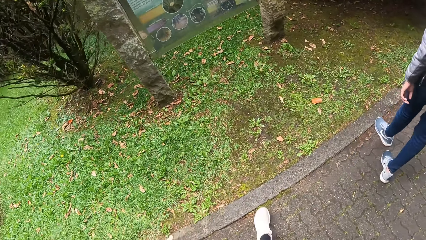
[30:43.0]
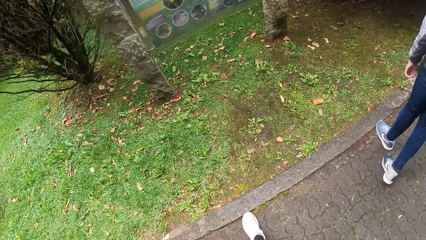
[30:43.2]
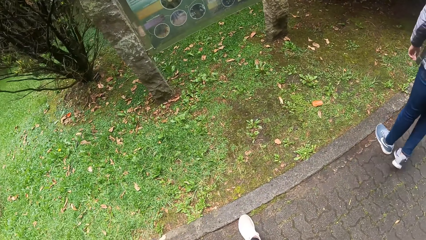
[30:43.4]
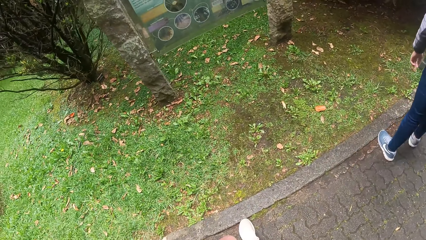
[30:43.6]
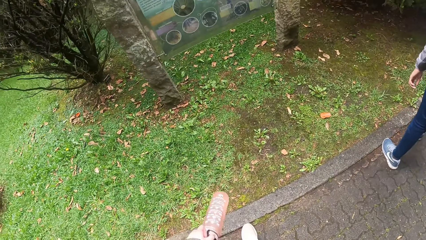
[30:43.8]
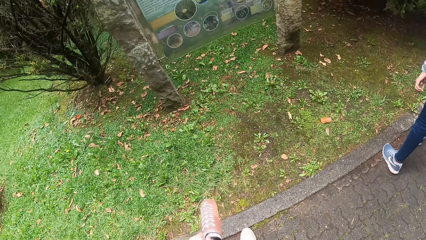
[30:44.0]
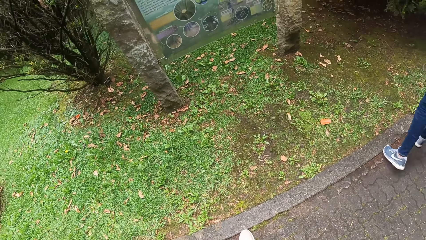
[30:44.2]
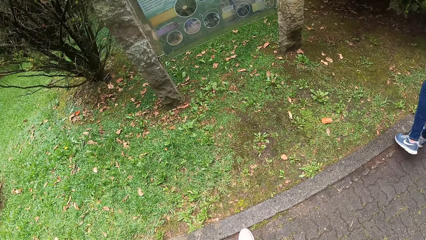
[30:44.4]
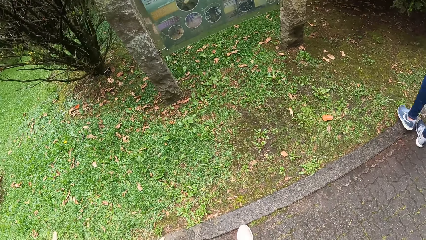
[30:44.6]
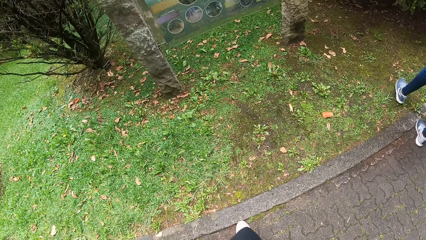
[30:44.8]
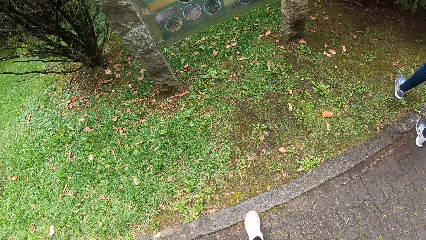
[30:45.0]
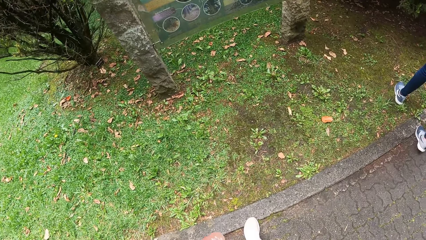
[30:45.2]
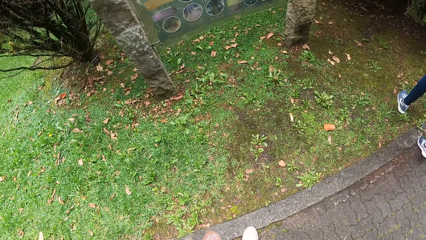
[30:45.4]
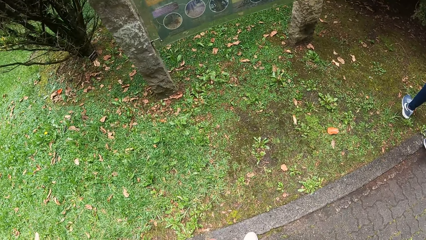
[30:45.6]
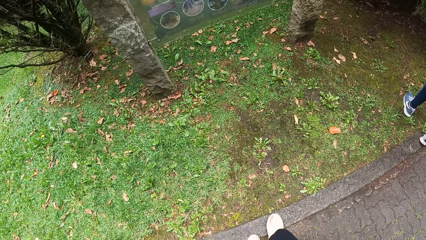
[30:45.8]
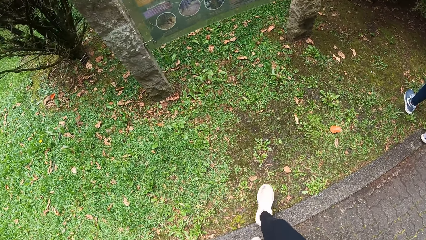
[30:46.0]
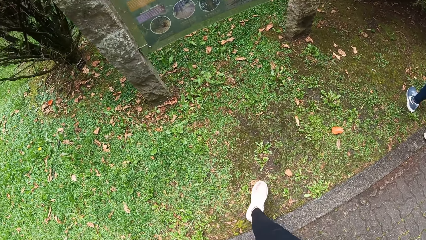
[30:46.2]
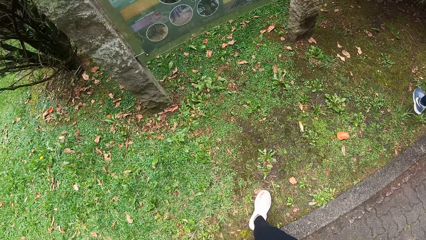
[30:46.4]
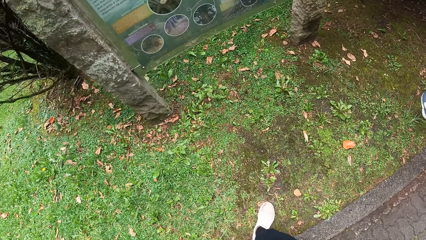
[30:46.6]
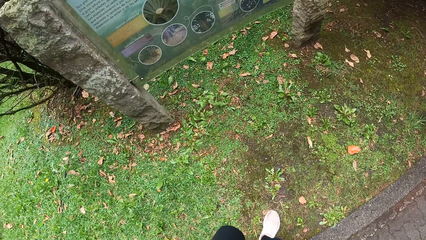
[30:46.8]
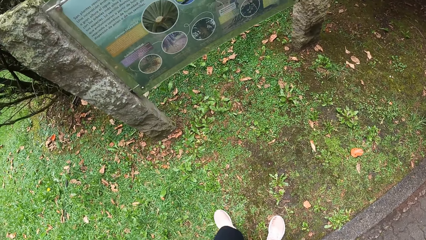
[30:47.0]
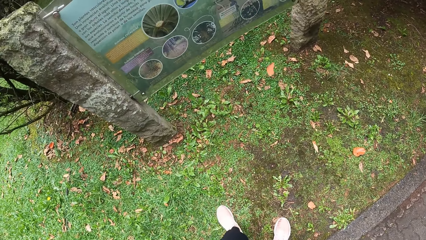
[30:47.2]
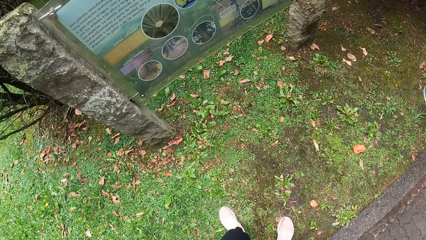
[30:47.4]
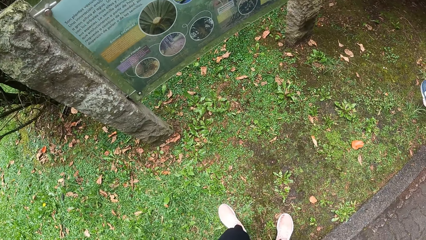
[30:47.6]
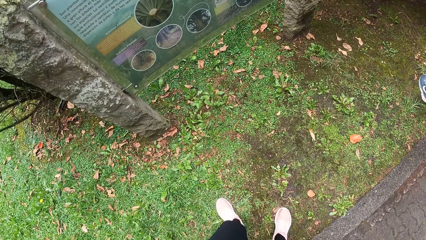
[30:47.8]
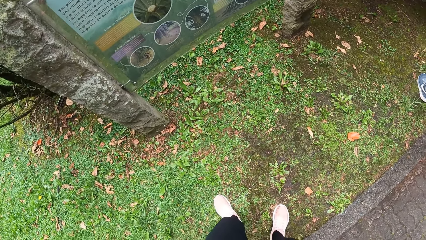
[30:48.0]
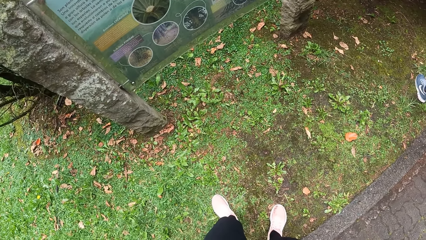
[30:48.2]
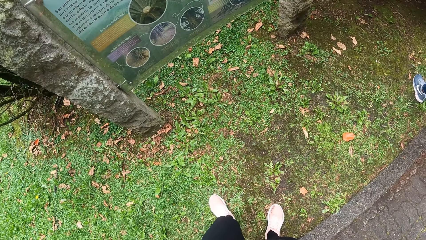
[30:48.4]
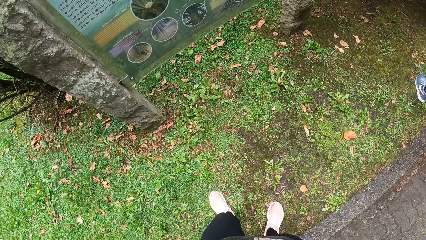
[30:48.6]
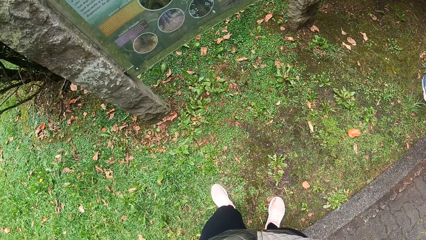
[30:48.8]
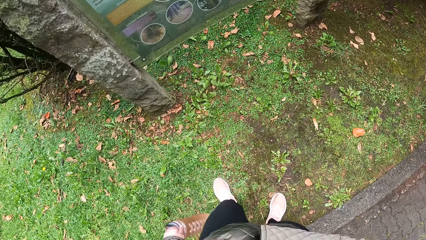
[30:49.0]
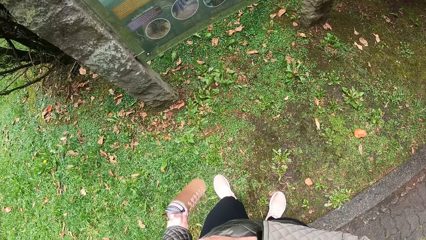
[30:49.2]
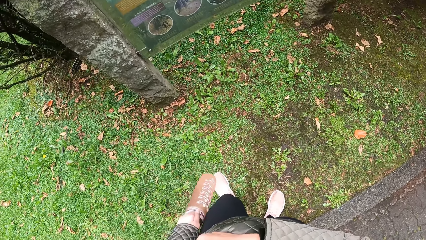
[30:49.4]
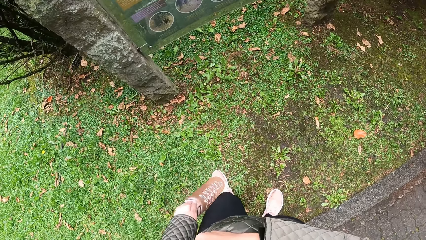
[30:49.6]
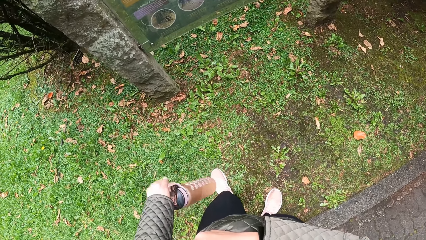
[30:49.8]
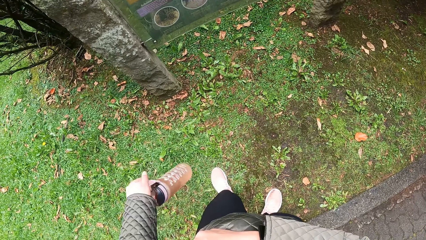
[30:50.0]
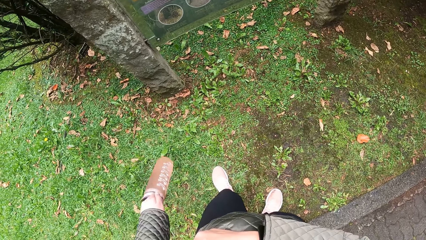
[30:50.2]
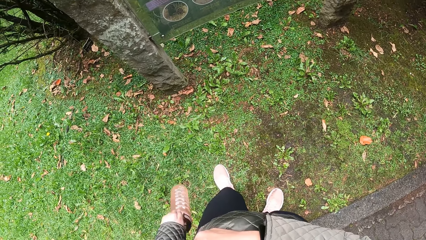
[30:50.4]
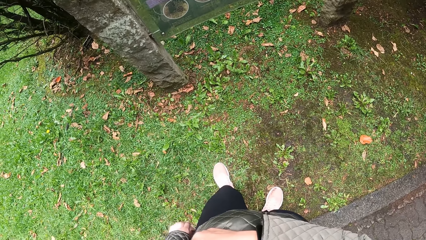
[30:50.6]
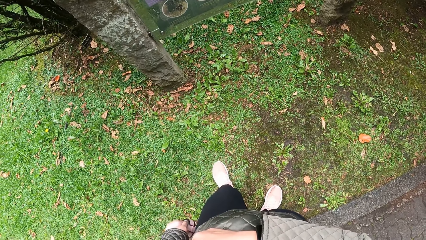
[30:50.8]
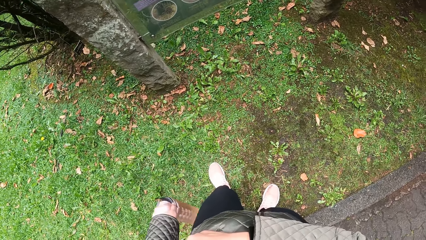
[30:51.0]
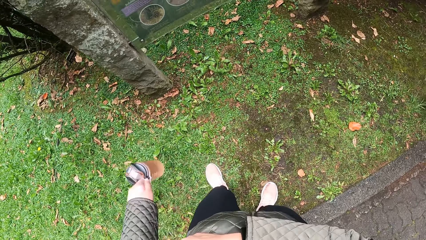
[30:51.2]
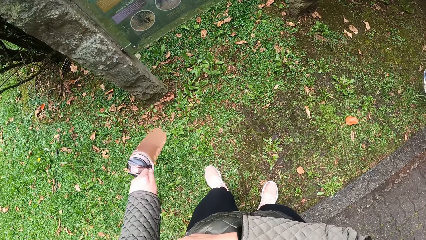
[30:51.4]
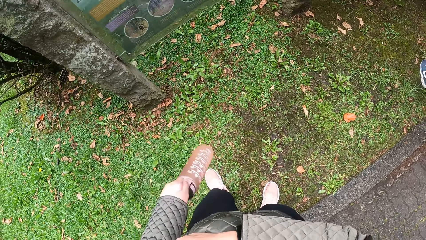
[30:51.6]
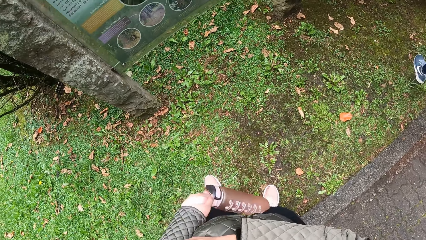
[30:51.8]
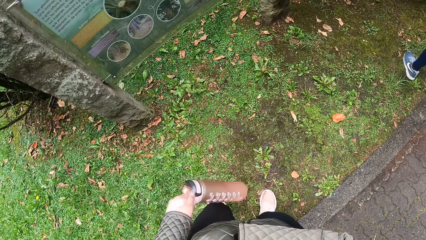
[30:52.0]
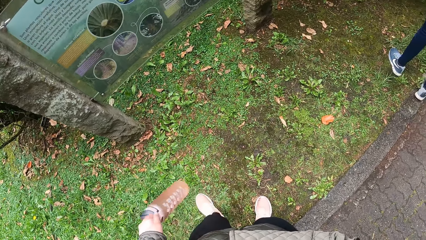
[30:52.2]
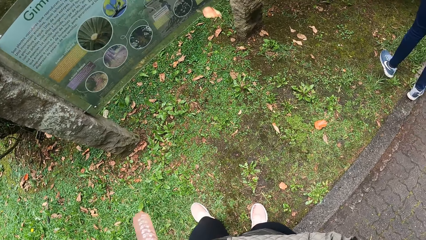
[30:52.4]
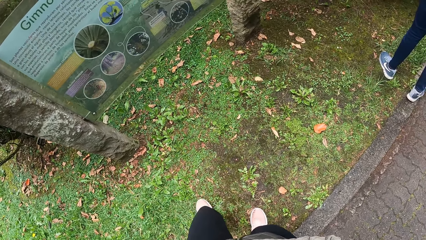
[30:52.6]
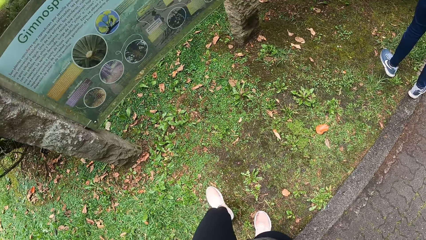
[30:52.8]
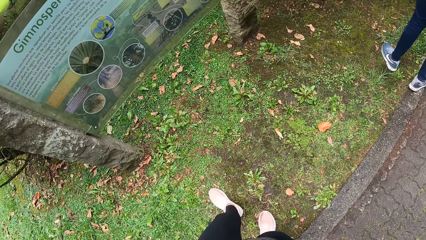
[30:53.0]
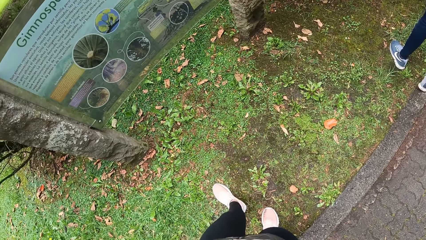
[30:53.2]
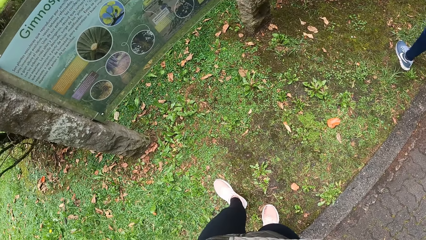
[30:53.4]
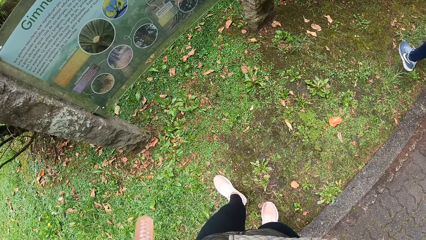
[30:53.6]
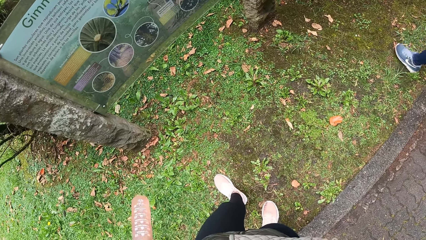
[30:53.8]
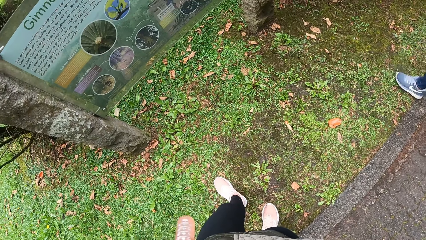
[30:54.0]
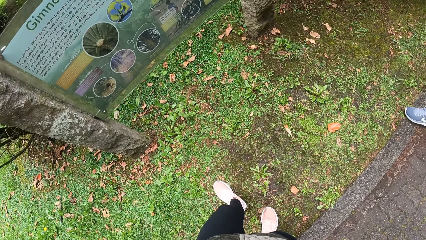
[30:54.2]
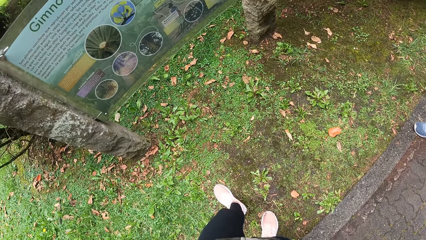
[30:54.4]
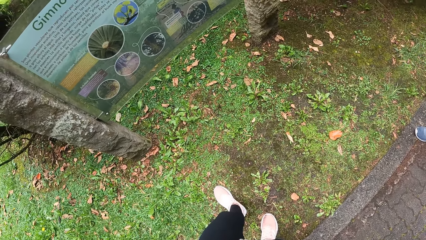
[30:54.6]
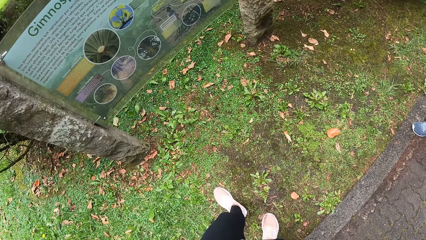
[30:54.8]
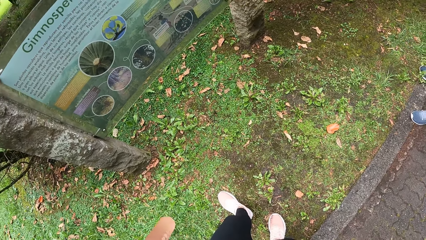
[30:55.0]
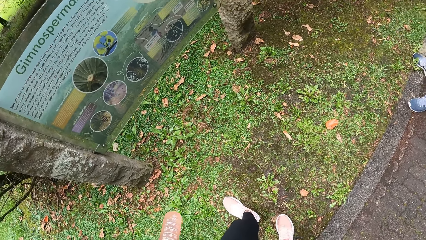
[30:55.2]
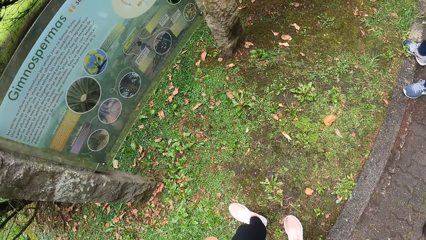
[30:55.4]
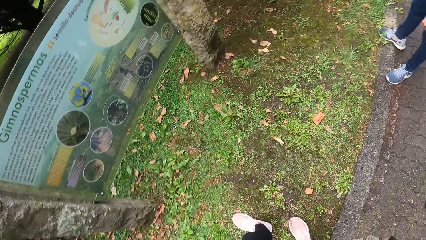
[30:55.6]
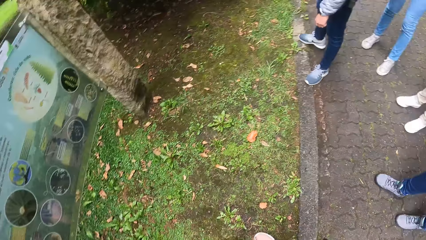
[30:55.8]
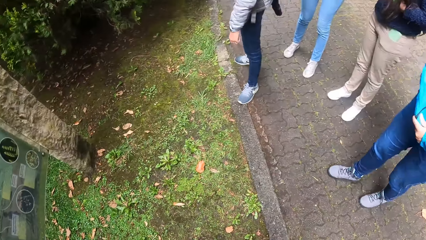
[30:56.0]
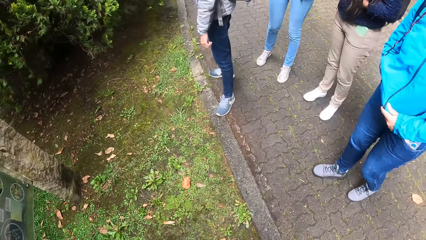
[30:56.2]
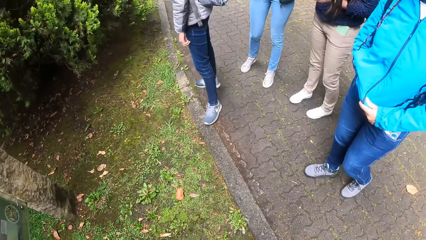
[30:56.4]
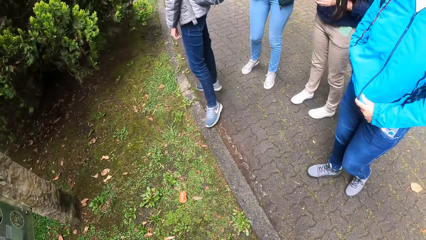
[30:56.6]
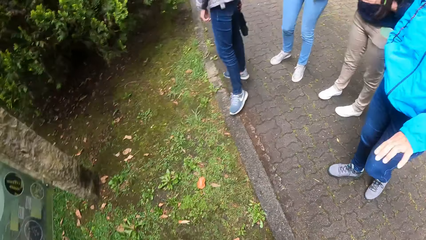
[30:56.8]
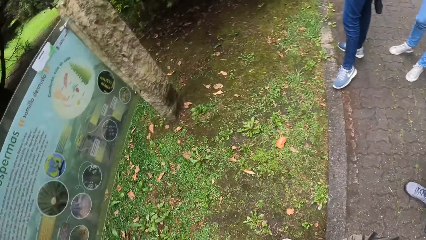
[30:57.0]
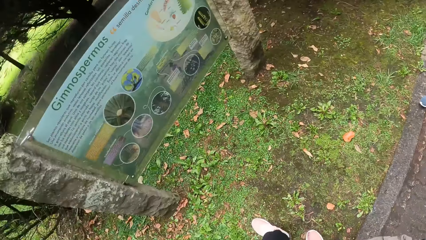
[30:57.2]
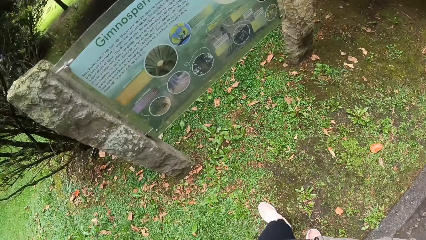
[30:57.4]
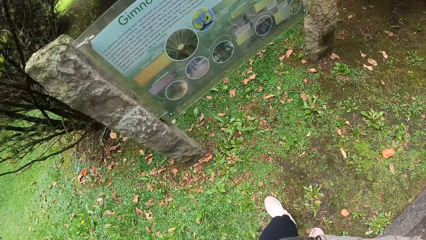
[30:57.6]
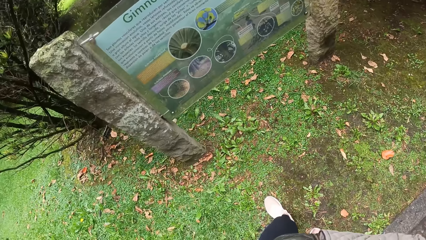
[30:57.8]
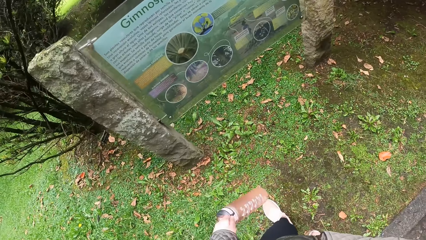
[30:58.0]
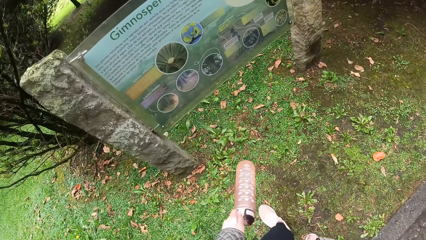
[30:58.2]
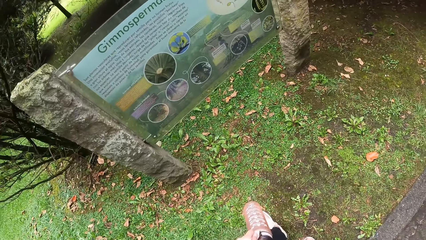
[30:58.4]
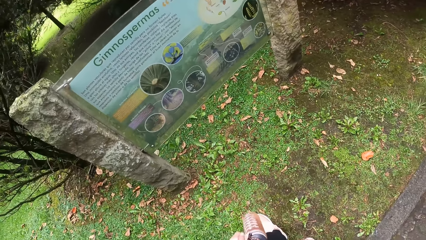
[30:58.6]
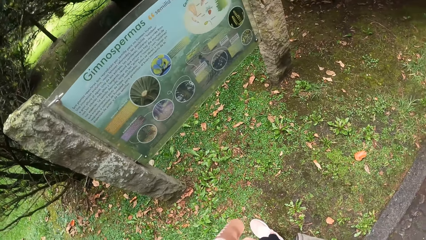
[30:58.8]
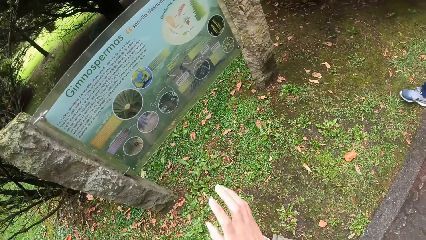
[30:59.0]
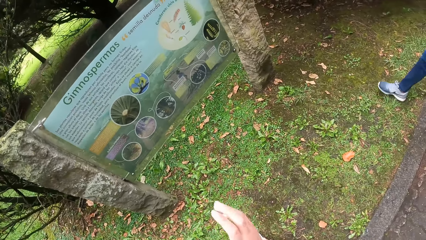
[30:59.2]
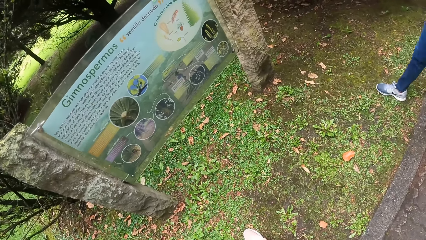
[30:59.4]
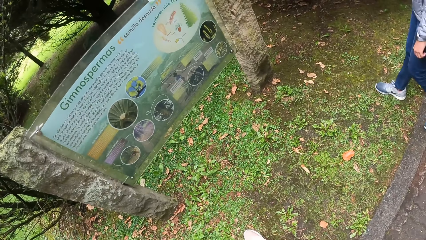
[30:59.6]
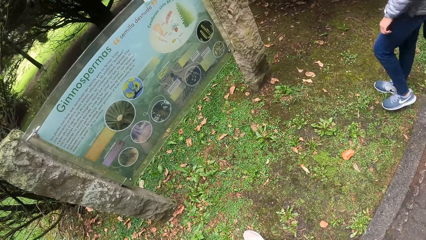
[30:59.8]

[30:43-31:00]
The camera wearer stares at the banner.
